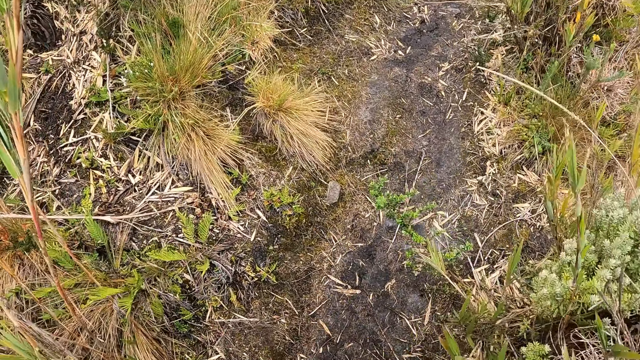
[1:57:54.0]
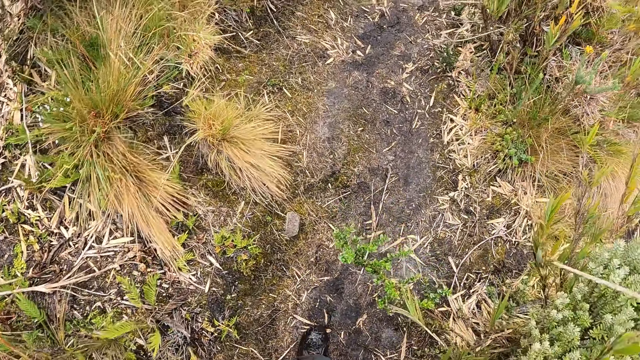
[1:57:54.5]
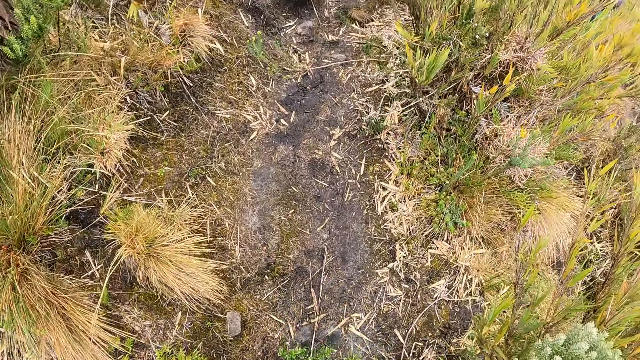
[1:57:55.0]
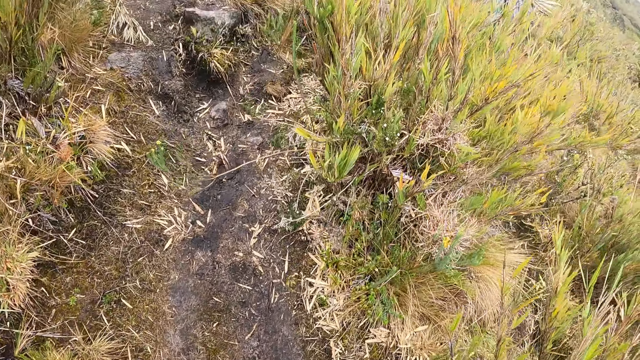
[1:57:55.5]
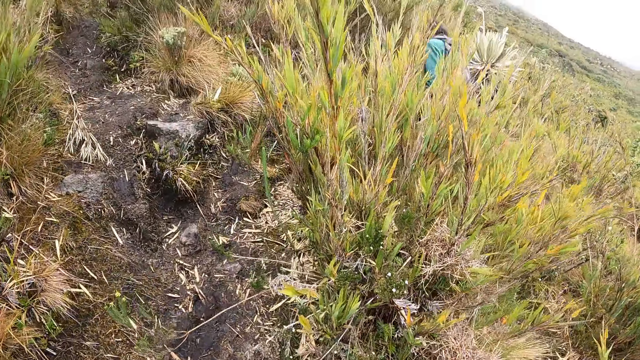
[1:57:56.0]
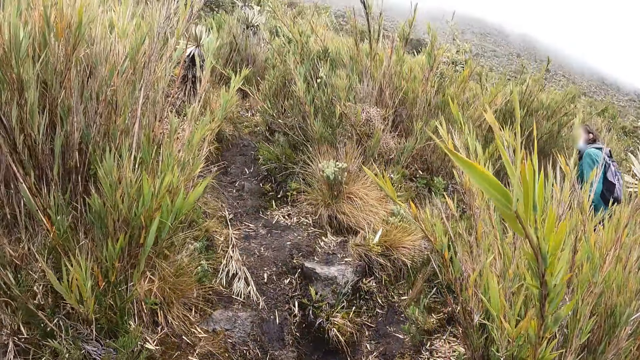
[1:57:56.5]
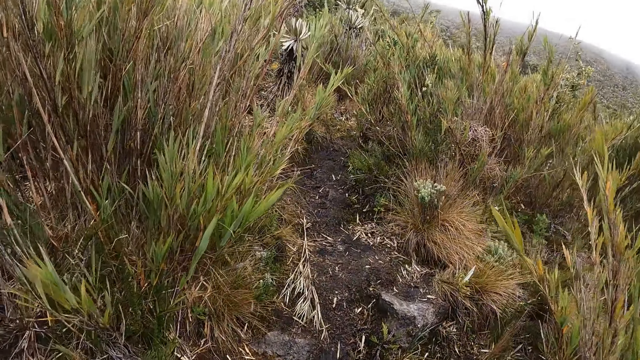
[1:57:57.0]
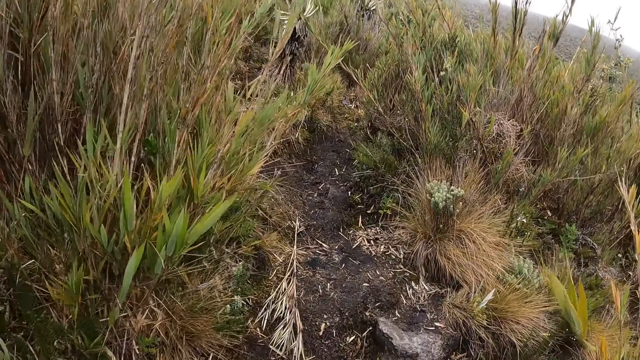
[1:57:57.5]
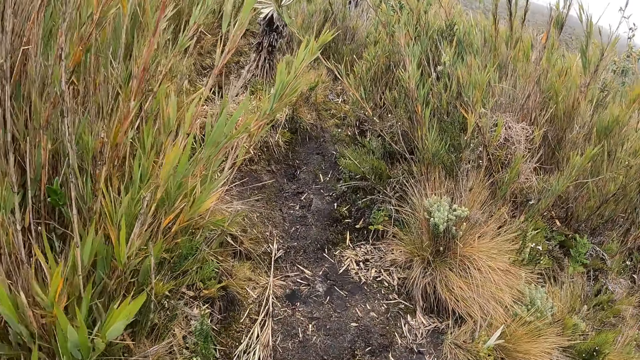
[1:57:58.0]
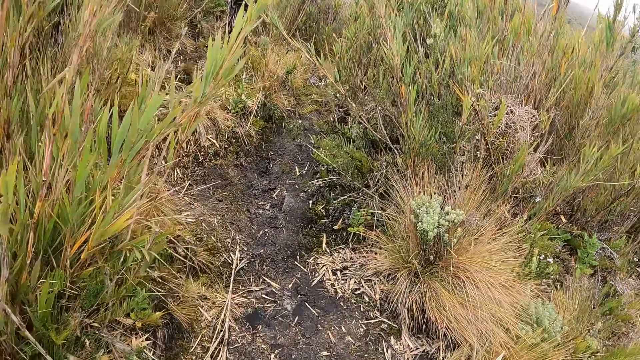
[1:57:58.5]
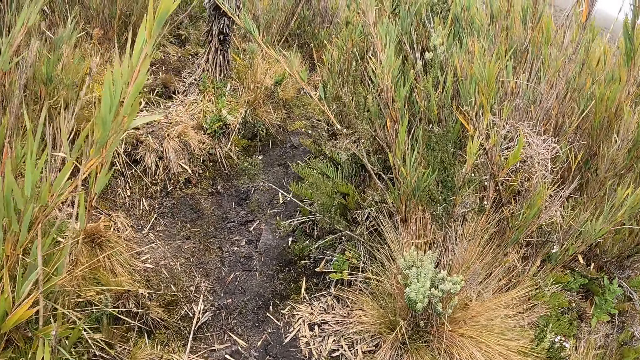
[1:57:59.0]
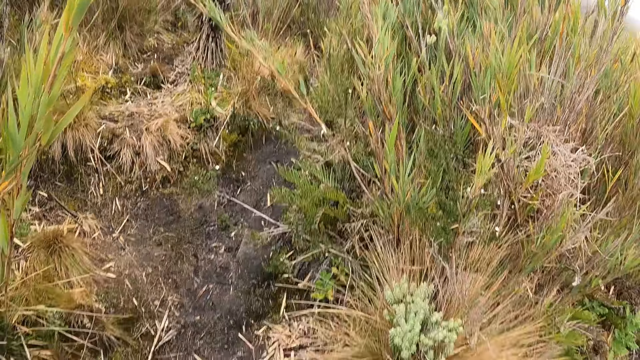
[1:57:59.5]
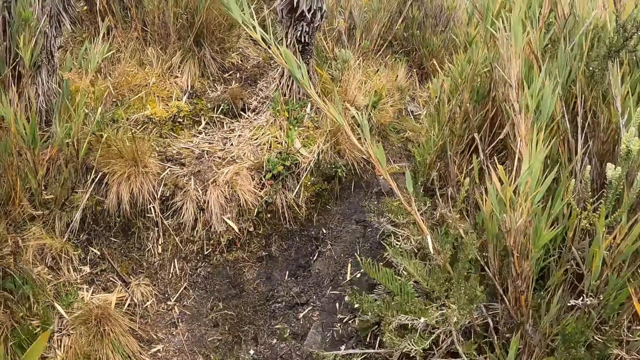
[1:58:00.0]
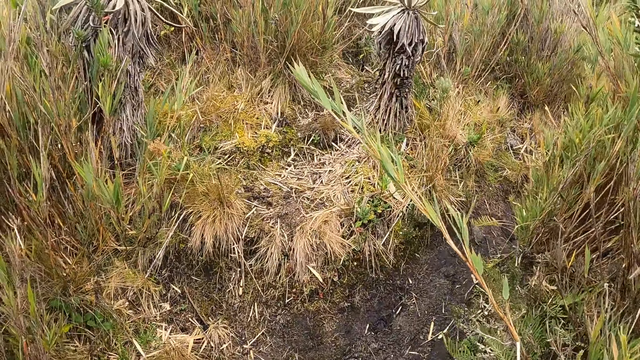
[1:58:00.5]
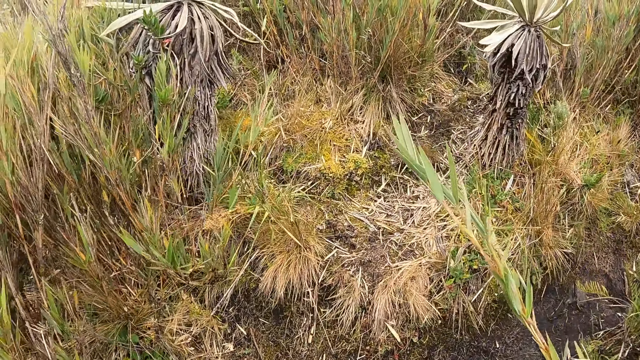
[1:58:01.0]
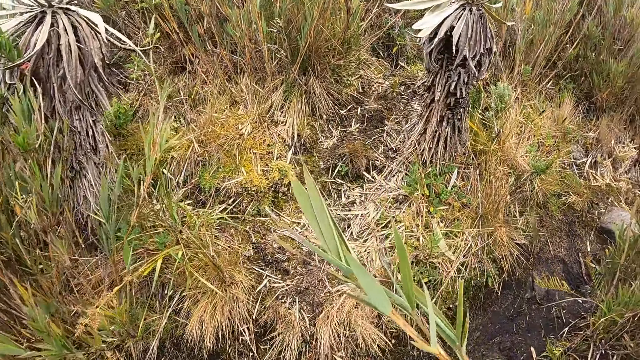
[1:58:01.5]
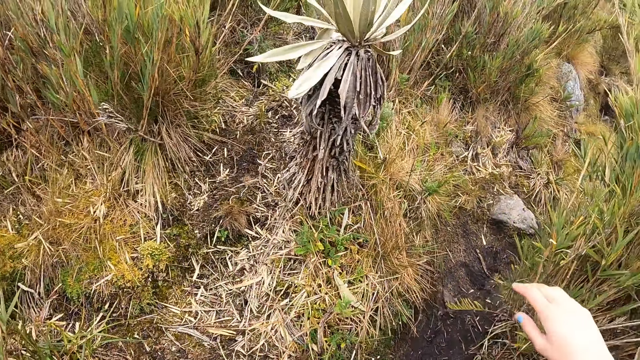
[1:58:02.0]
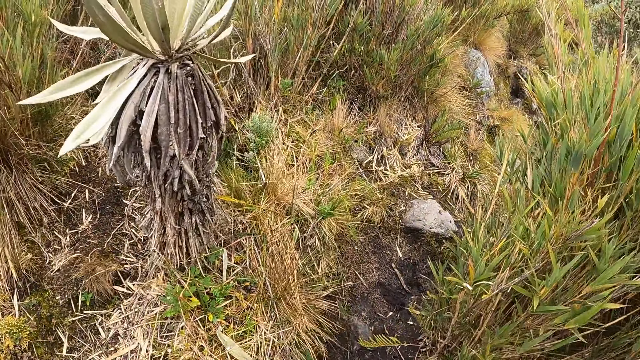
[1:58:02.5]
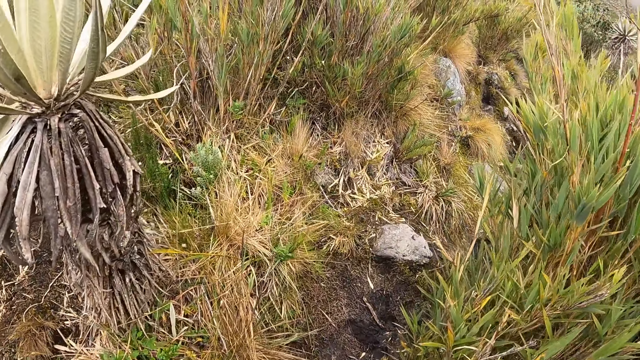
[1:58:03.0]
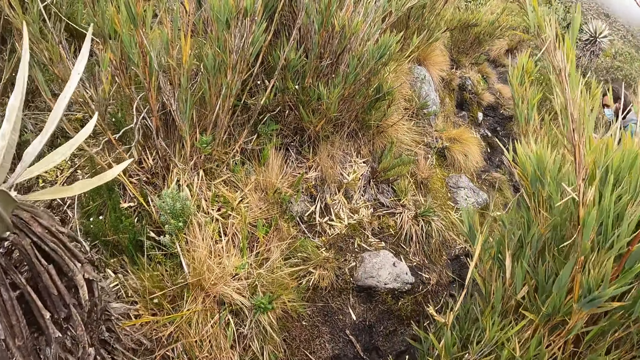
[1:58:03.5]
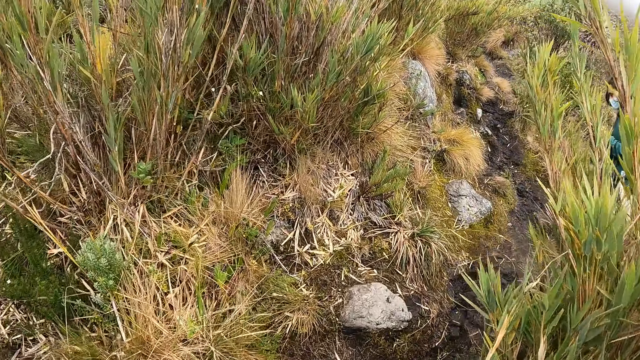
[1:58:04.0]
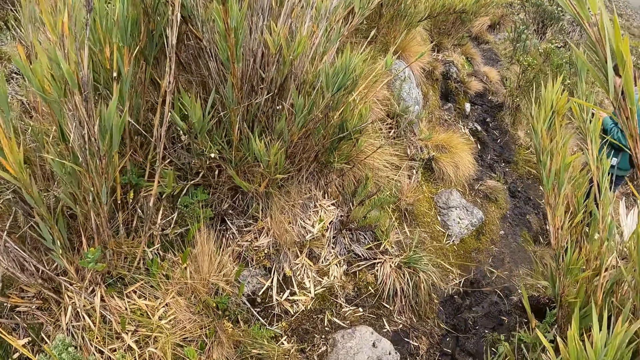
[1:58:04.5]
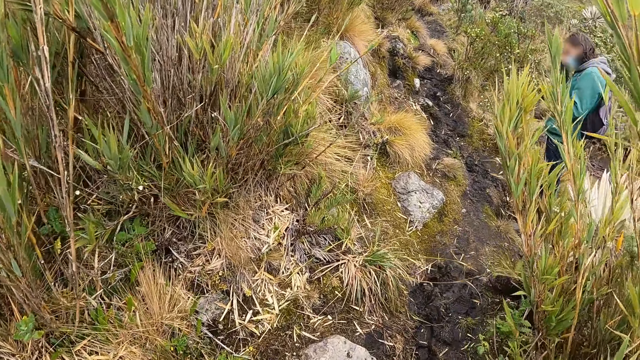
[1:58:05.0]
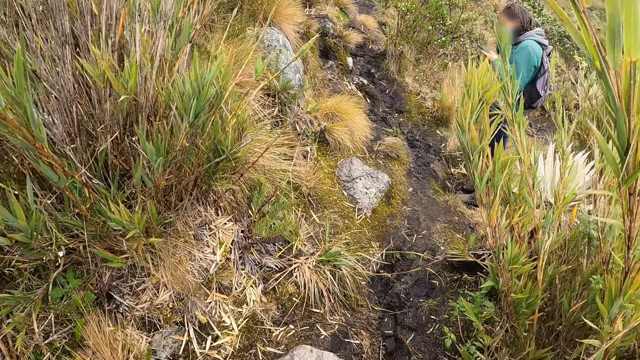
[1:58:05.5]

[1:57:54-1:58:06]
The camera wearer walks around. A man walks around. The camera wearer walks around. She moves a bush with her right hand. She stretches the hand. She looks around.

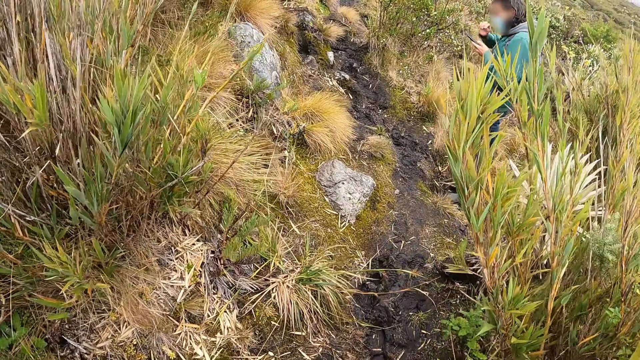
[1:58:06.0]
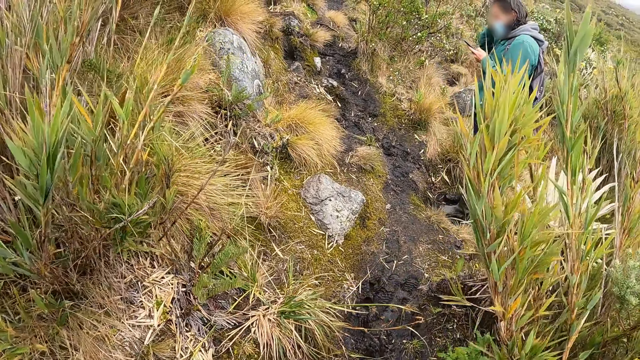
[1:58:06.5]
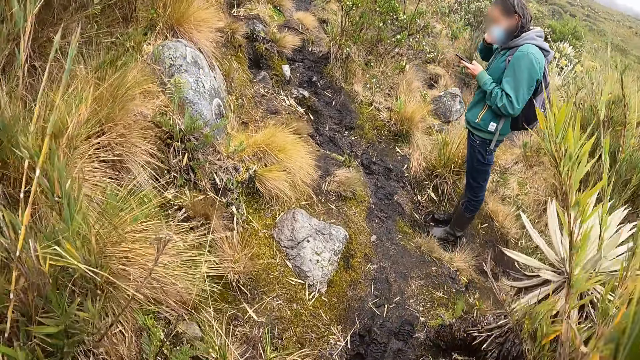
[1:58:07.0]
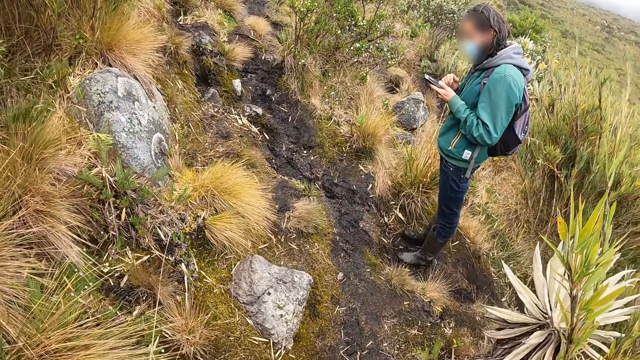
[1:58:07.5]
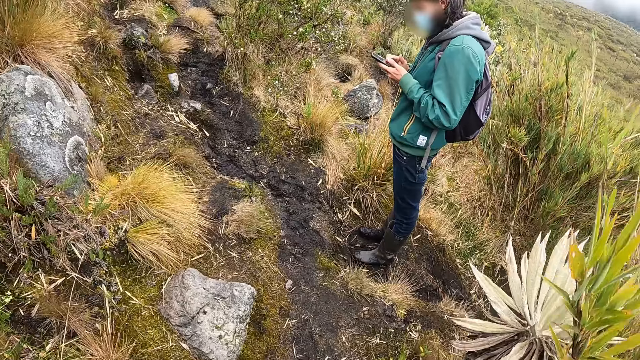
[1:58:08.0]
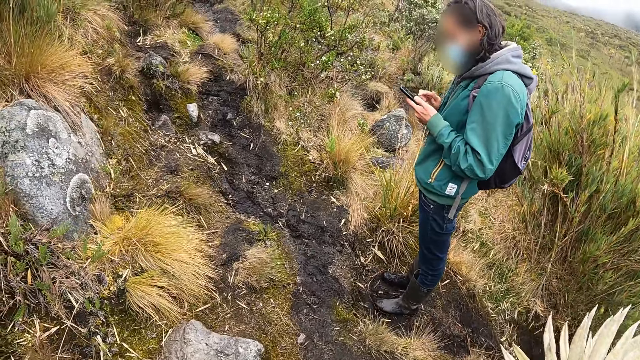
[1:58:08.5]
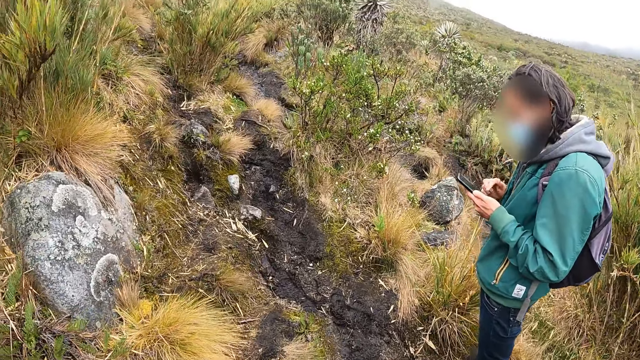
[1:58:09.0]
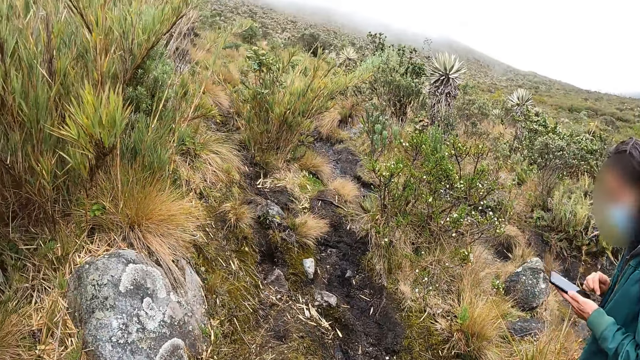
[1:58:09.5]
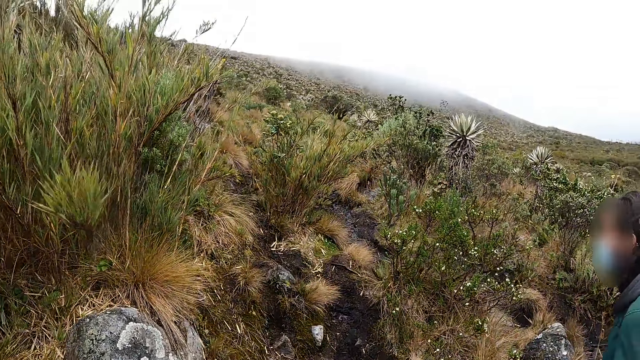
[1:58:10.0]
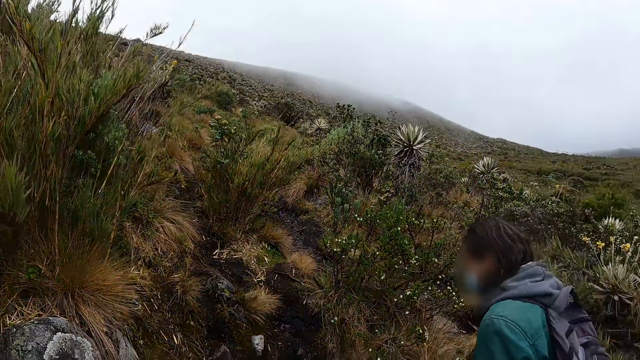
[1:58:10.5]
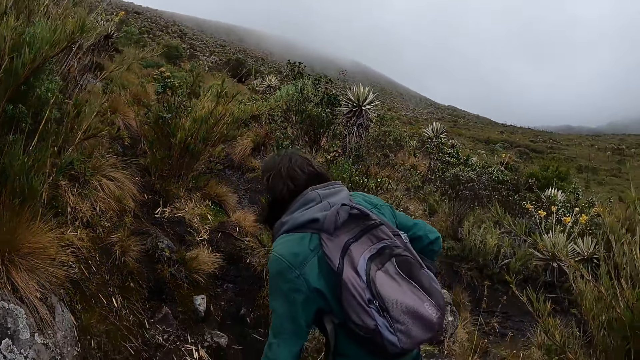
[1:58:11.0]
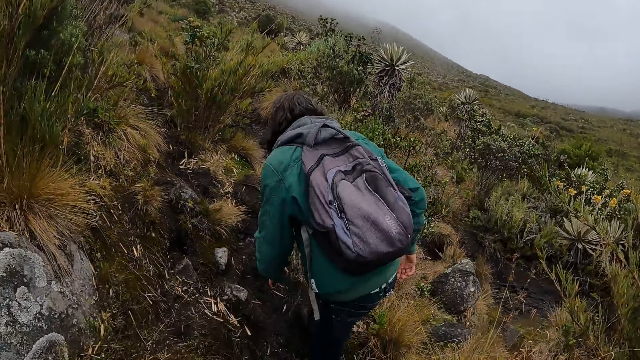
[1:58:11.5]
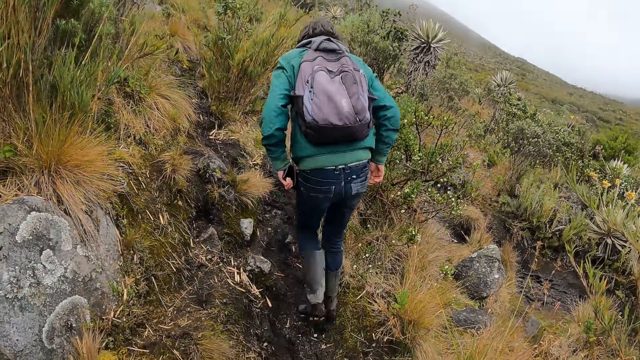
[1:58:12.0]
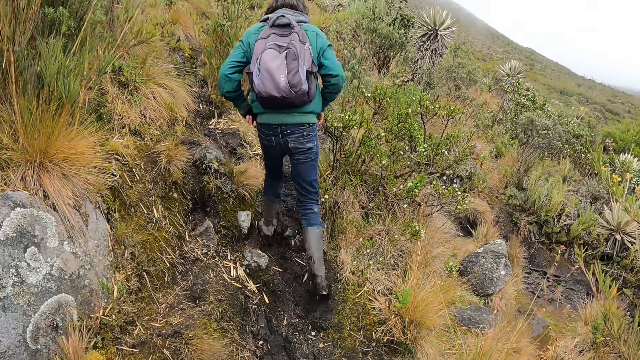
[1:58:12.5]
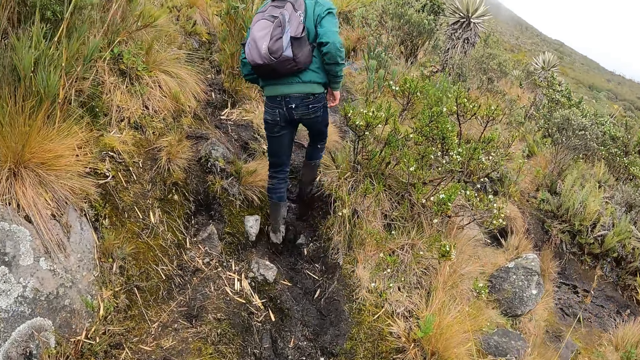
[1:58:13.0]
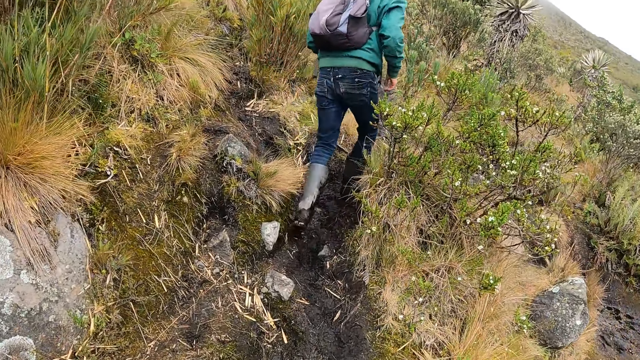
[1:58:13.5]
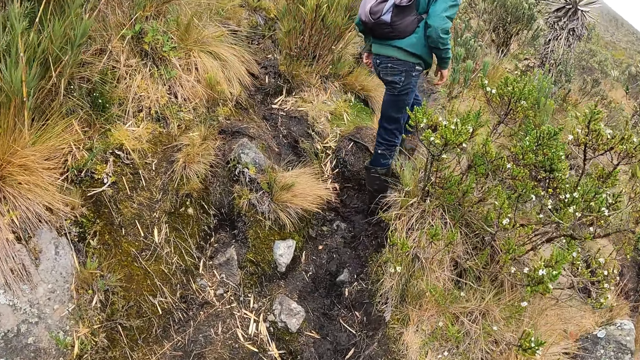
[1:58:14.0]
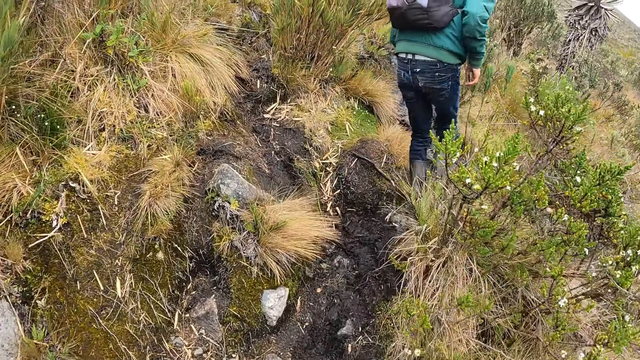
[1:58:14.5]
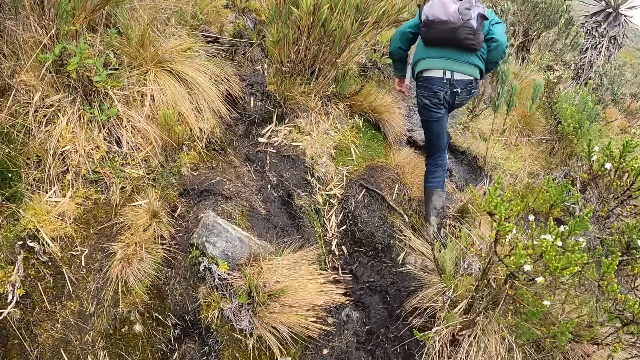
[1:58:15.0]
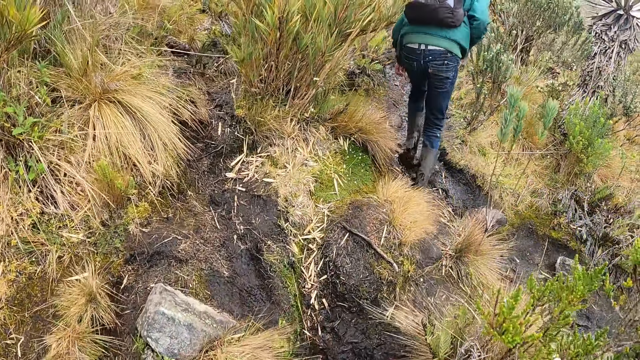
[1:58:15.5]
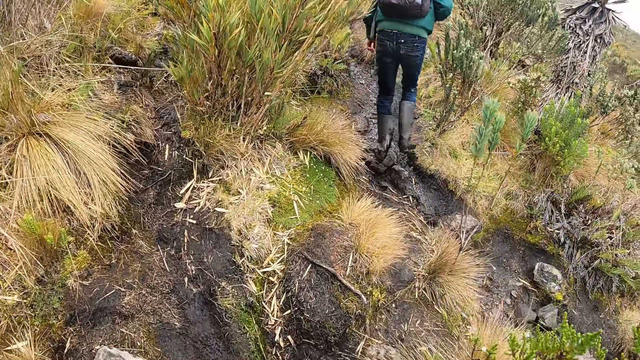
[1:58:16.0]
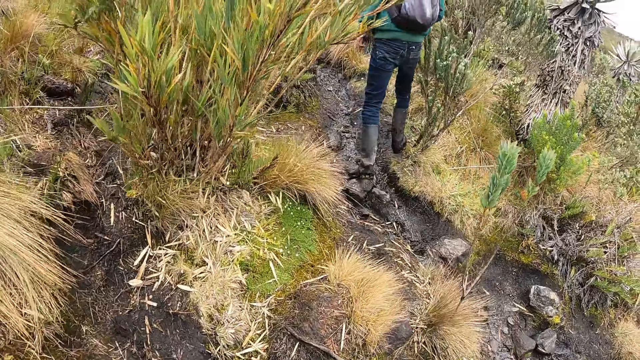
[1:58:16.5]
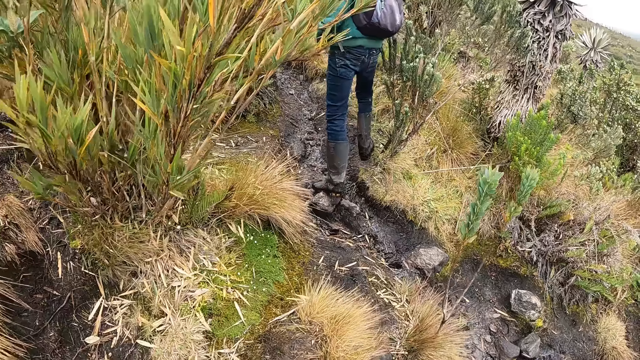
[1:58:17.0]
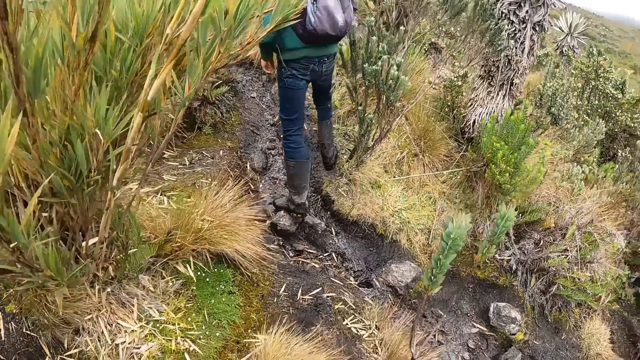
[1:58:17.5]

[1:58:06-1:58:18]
The woman operates a phone with her left hand. She operates the phone with both hands. The camera wearer walks around. The woman walks around.
